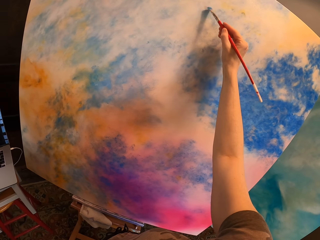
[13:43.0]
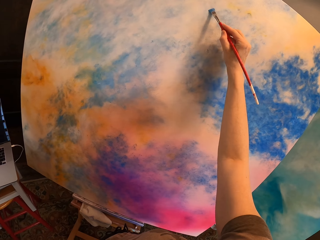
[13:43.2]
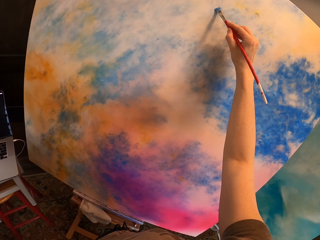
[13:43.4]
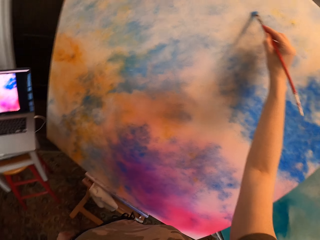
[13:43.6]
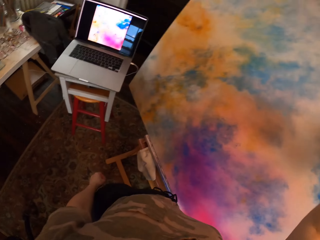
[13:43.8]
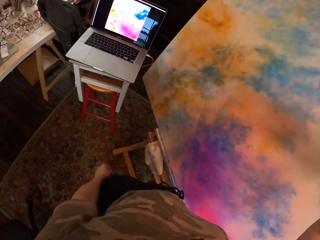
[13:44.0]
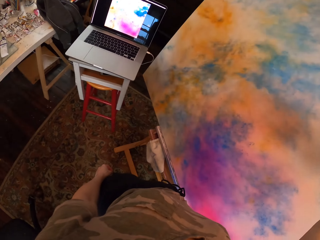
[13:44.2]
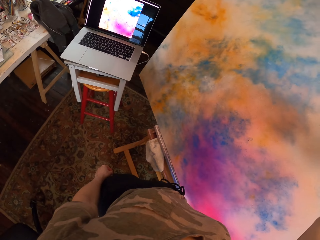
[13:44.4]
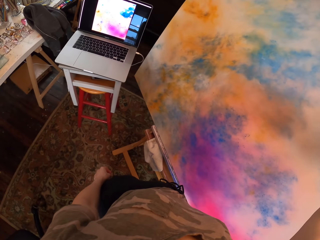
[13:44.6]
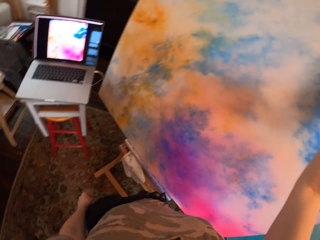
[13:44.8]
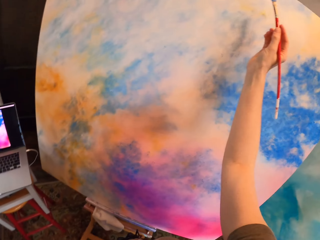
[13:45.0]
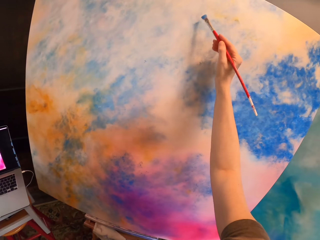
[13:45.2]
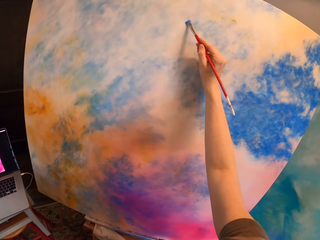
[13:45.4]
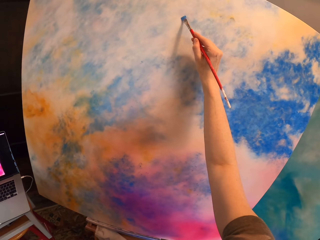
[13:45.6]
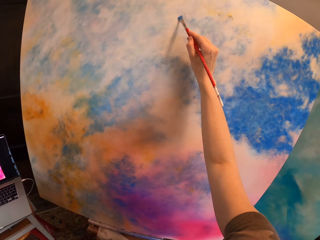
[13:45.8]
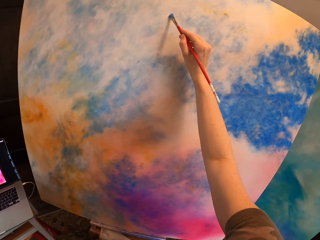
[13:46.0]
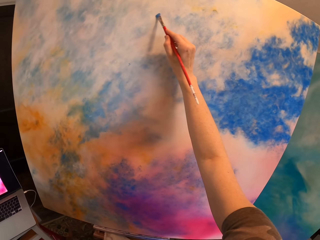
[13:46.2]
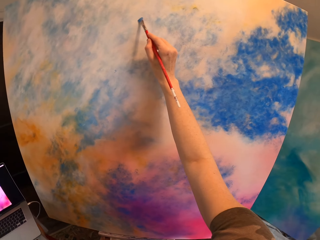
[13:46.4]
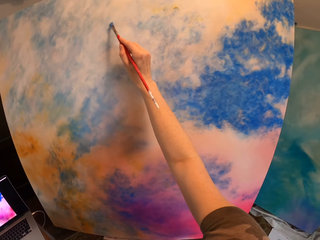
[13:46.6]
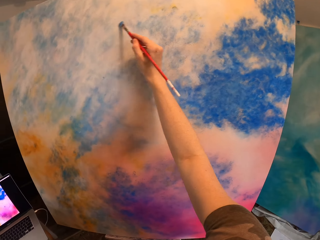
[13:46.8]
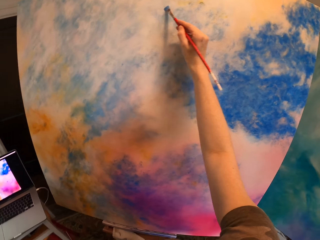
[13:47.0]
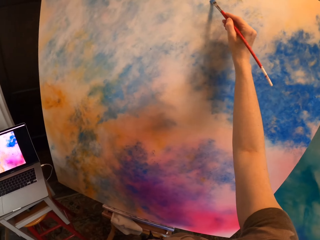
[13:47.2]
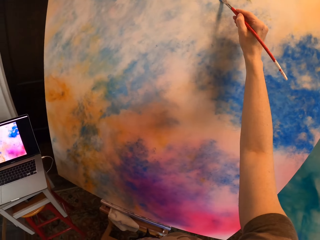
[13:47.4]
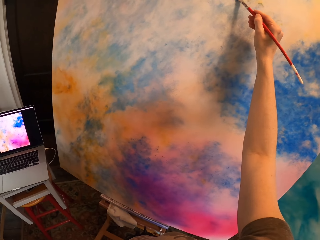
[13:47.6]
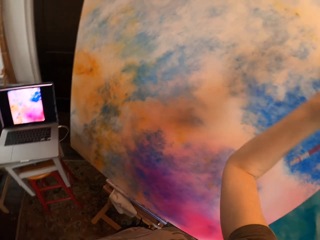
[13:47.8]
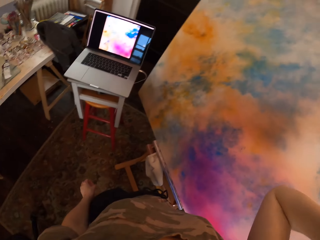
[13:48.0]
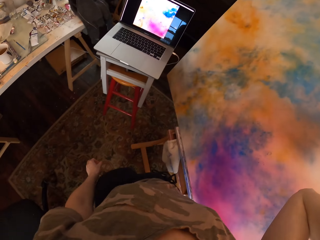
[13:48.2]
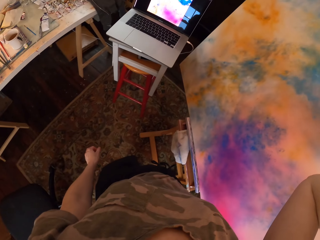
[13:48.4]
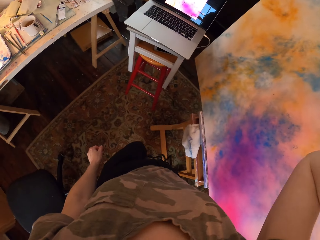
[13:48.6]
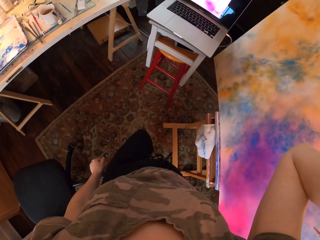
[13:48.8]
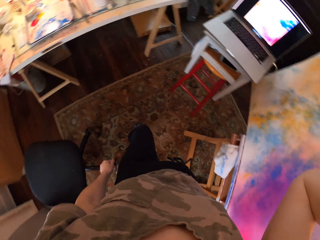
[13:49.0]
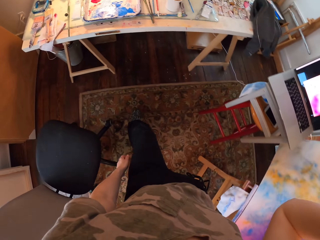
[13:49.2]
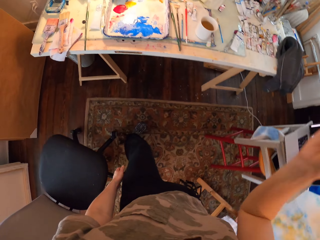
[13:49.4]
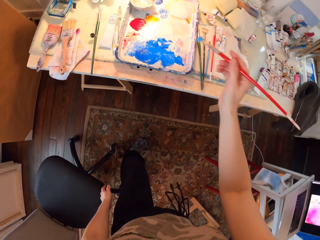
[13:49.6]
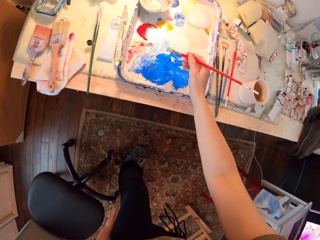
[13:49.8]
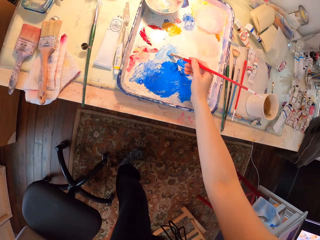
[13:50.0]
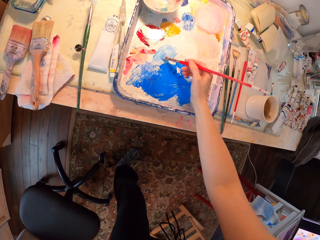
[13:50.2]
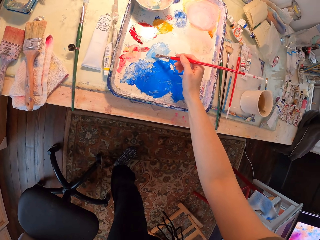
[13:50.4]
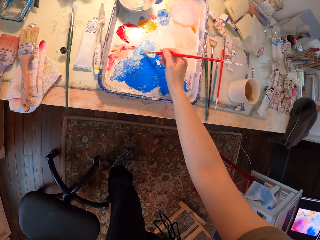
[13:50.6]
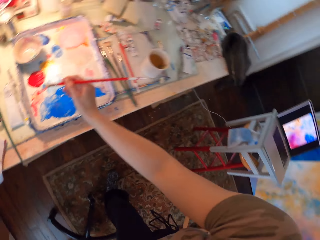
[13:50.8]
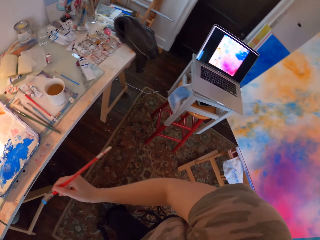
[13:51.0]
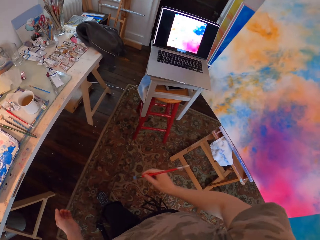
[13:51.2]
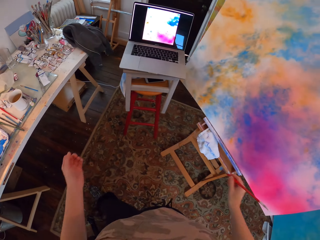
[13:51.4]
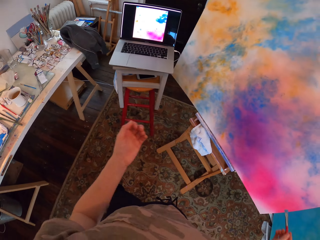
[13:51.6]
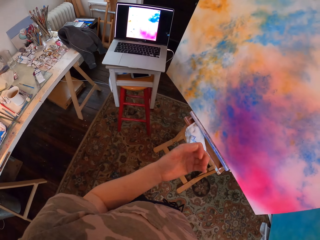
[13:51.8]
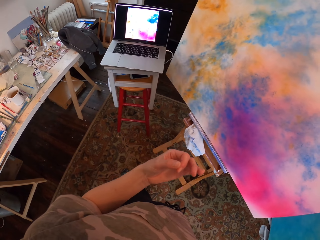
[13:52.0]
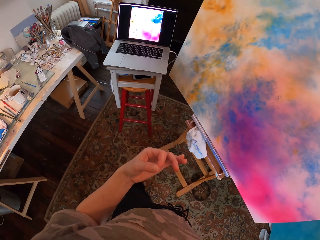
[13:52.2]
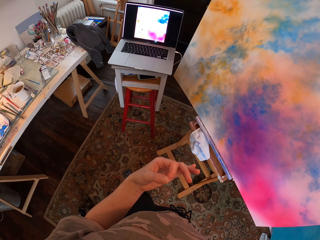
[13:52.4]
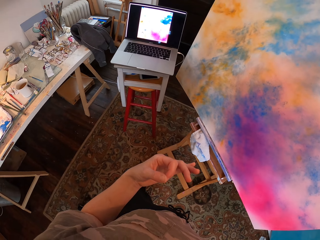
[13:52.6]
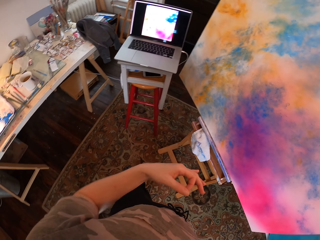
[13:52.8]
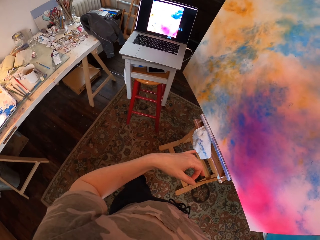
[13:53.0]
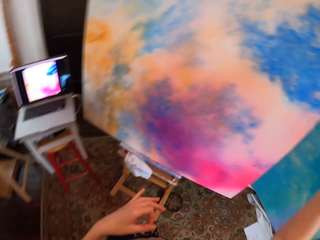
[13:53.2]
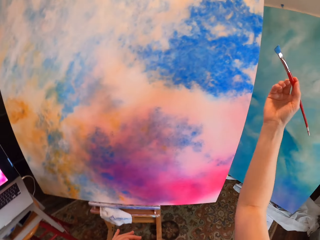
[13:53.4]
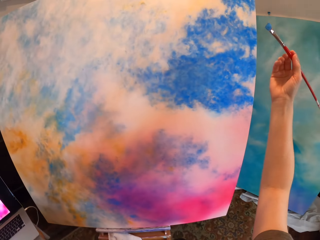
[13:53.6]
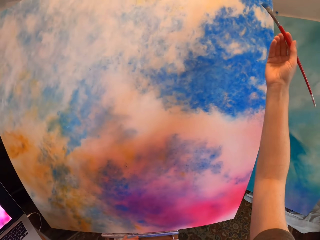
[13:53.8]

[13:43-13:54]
The camera wearer looks at the laptop. They paint the canvas. They look at the laptop. They move around. They dip the brush in ink. They turn around.

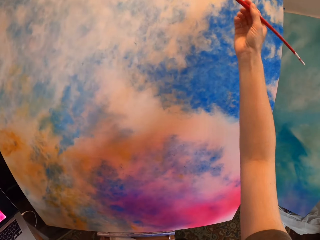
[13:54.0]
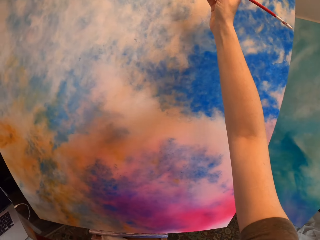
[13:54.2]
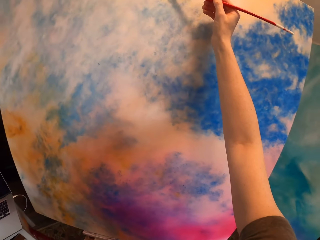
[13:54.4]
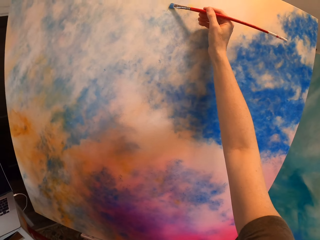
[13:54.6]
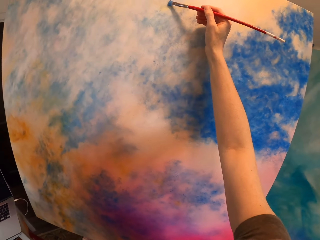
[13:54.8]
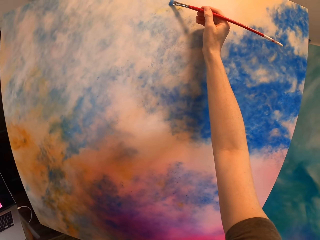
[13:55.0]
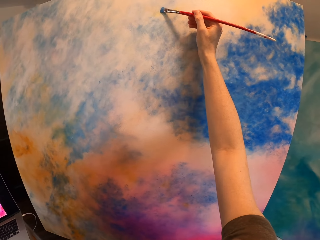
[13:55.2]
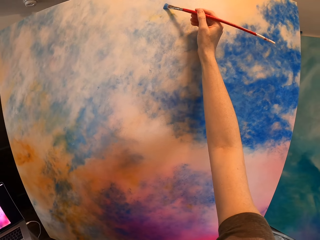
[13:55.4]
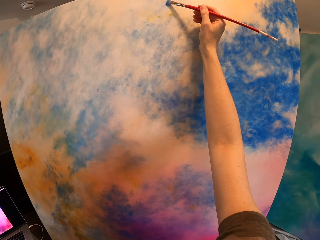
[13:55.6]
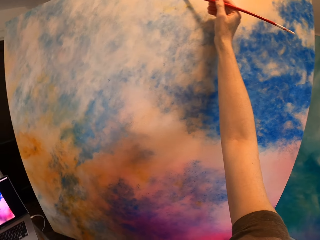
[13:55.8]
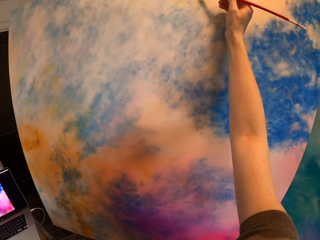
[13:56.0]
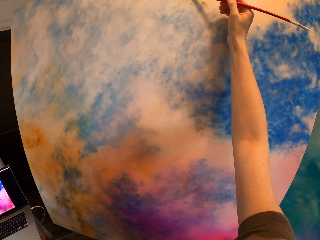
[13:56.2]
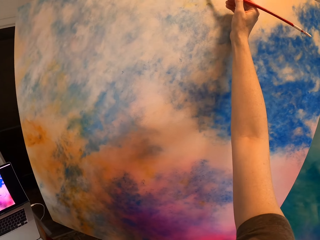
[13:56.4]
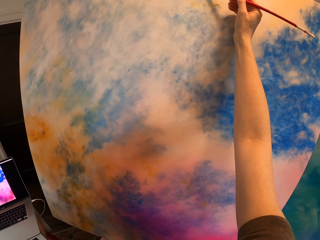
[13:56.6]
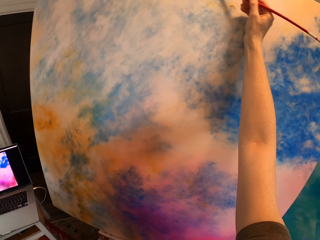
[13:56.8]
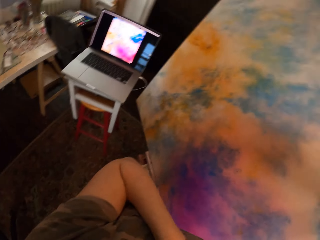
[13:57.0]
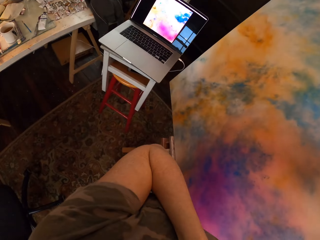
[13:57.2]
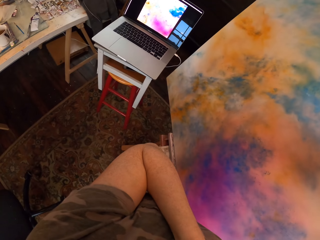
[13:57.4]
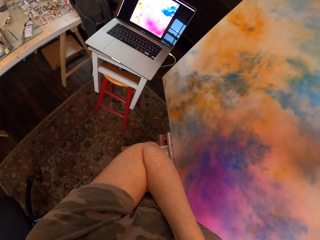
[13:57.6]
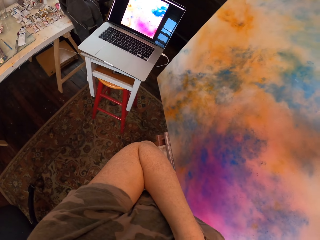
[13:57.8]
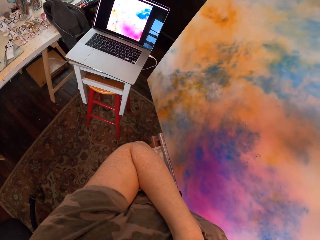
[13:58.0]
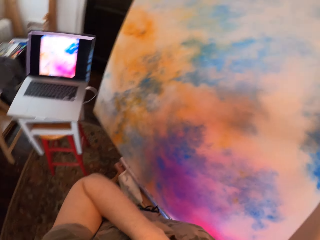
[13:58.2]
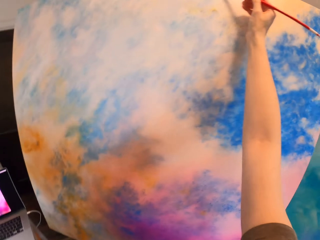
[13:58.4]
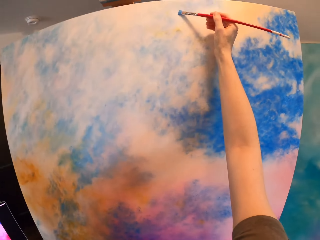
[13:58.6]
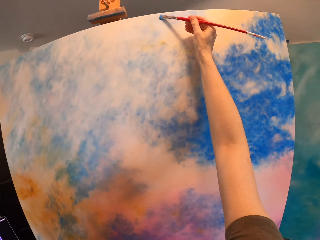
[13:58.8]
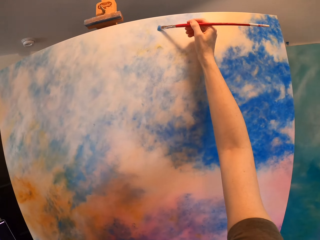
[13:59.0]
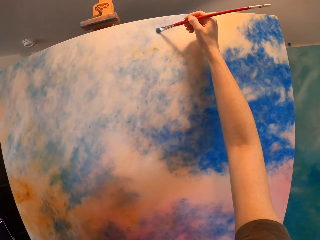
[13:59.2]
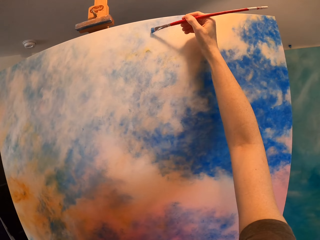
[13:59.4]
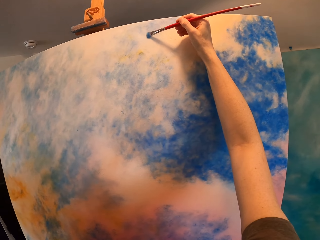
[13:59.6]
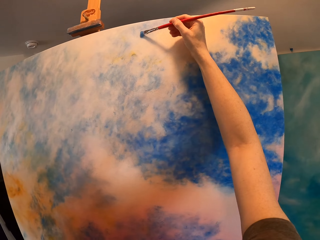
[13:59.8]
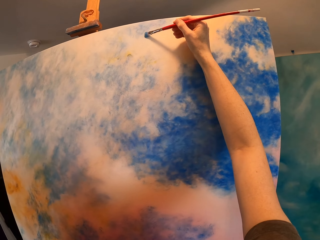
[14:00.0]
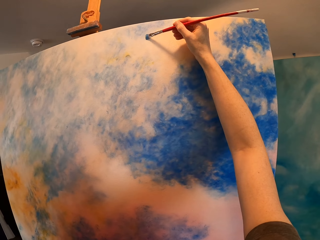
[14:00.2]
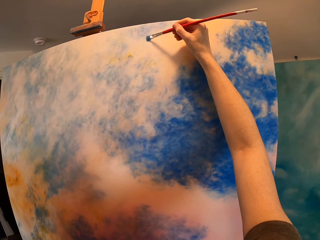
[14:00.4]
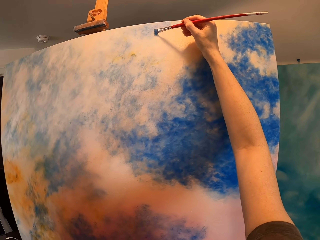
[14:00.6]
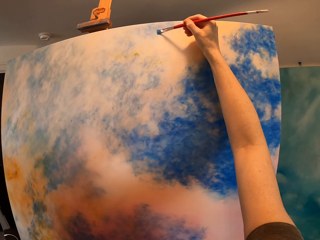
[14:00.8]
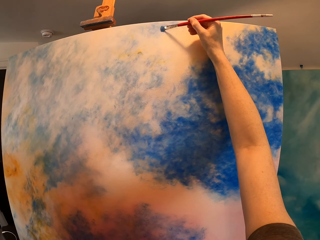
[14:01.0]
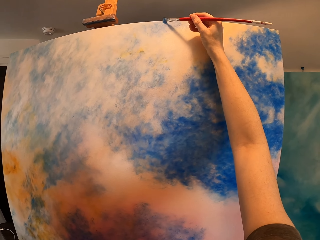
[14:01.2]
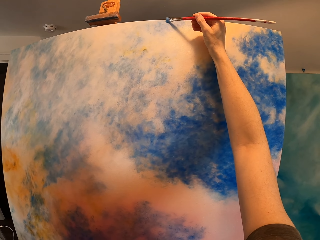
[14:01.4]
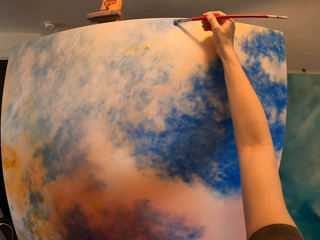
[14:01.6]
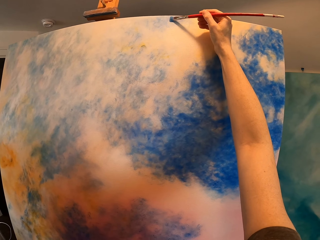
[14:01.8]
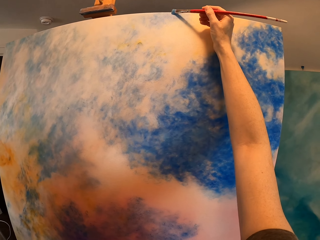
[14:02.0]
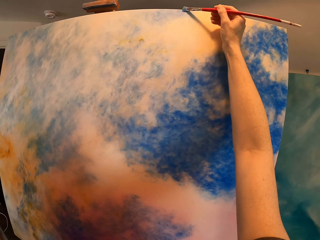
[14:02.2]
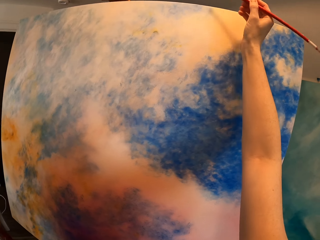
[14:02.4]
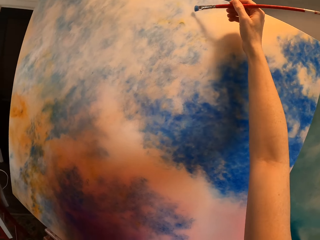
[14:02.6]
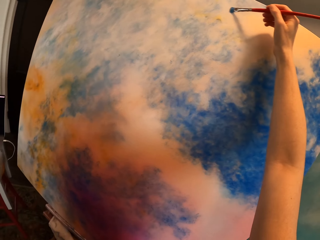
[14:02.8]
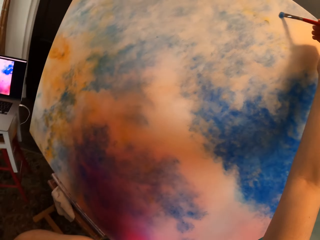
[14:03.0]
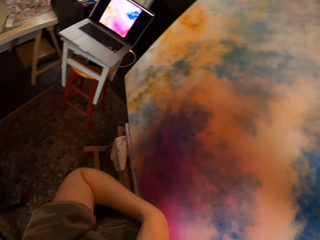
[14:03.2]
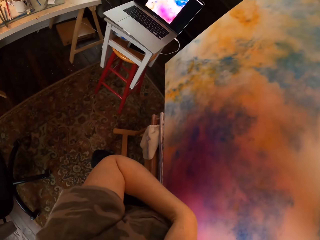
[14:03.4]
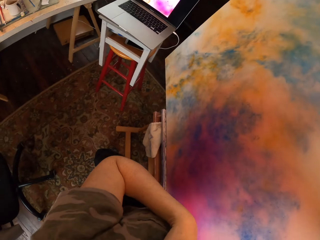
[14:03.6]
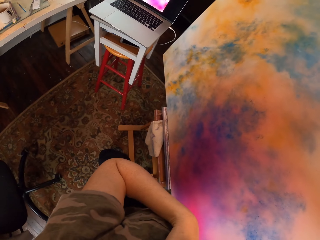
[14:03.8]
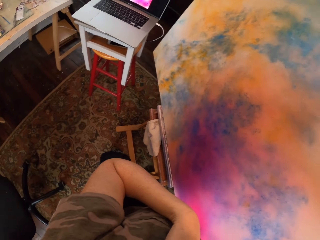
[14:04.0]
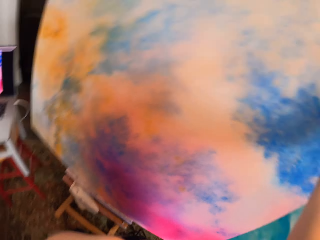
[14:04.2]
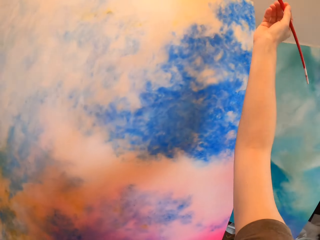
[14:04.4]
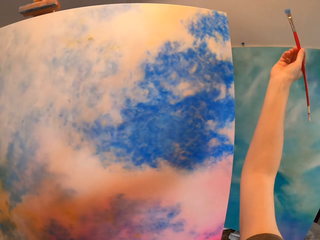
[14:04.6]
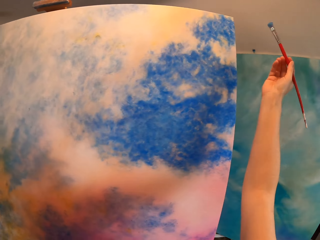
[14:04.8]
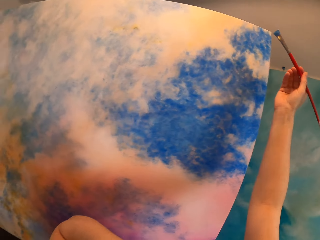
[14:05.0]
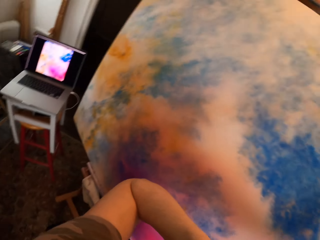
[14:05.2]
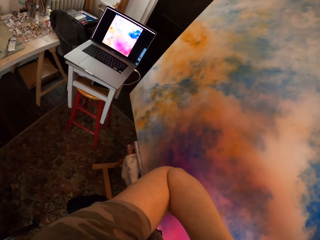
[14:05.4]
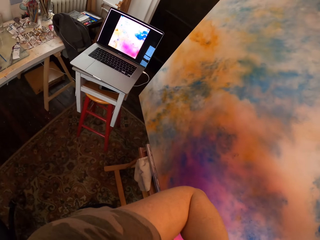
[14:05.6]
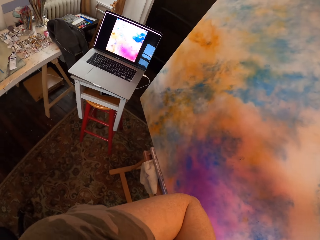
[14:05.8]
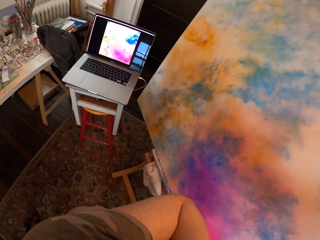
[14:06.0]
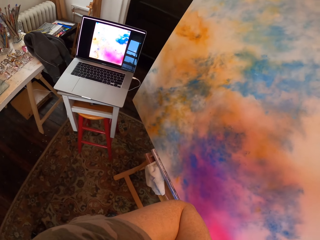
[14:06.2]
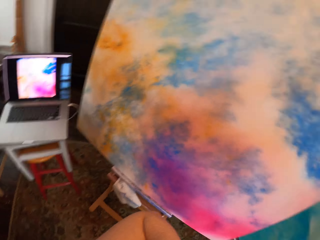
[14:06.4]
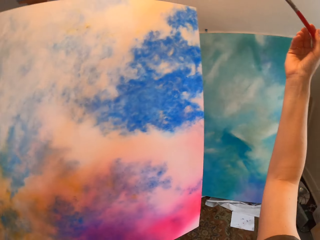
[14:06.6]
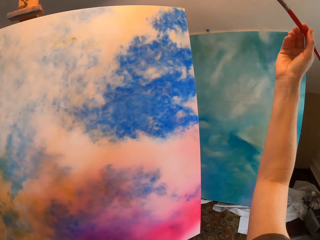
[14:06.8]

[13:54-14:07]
The camera wearer paints the canvas. They look at the laptop. They paint the canvas. They look at the laptop.
